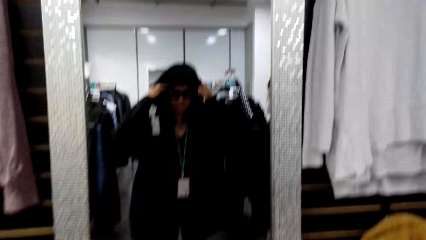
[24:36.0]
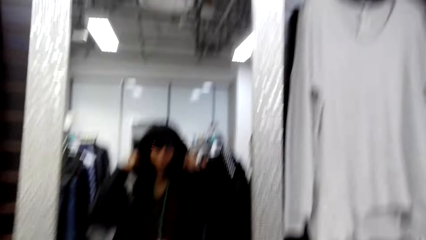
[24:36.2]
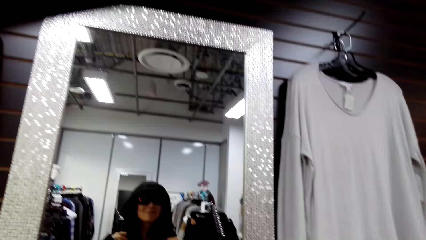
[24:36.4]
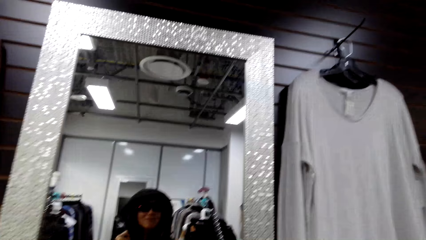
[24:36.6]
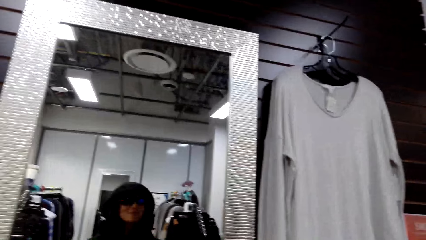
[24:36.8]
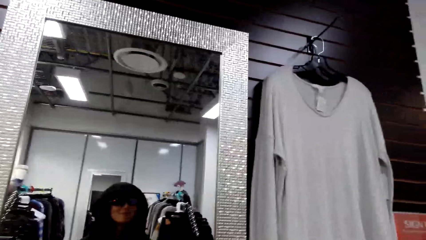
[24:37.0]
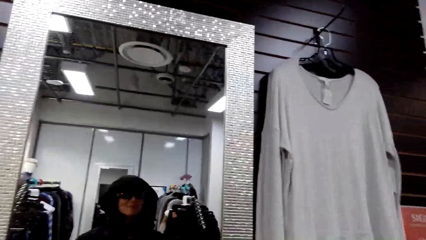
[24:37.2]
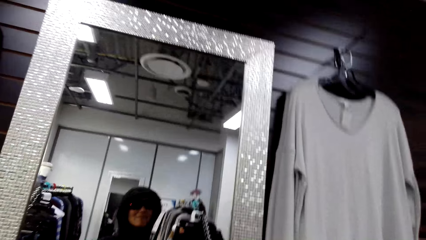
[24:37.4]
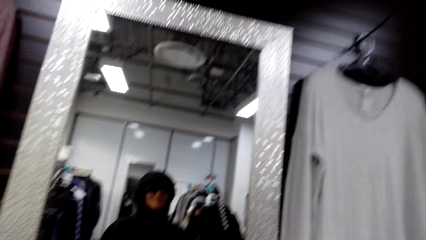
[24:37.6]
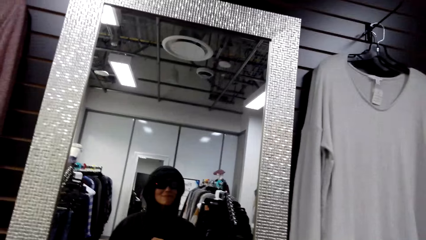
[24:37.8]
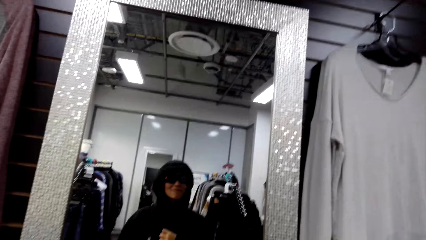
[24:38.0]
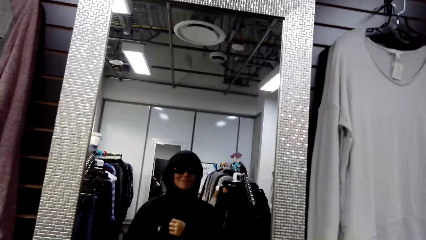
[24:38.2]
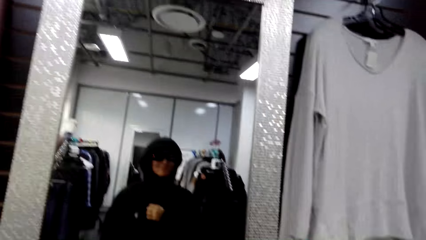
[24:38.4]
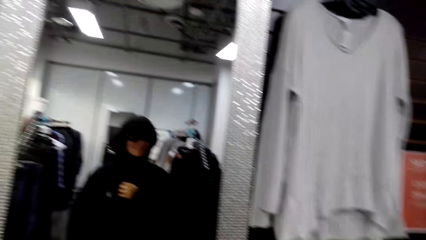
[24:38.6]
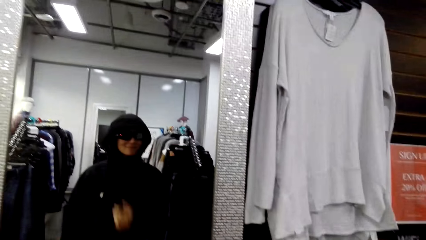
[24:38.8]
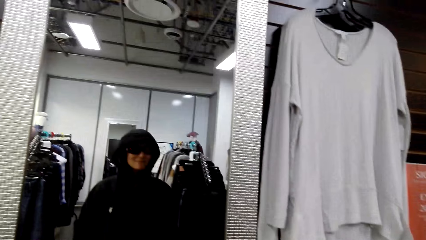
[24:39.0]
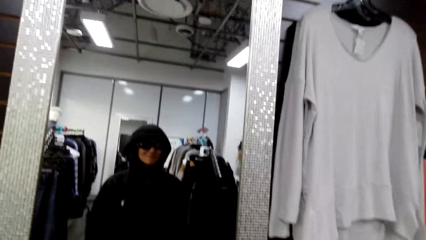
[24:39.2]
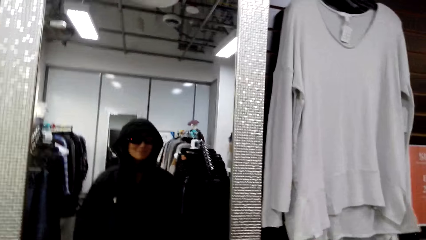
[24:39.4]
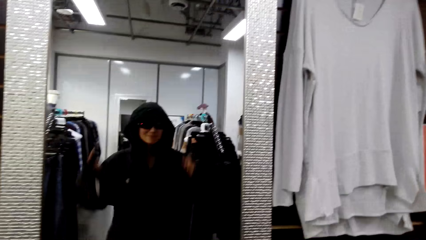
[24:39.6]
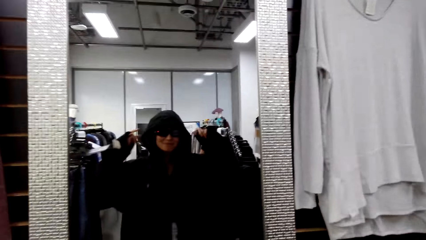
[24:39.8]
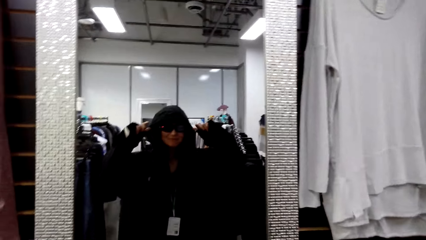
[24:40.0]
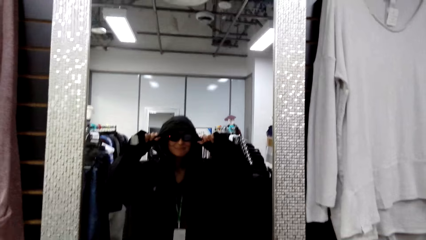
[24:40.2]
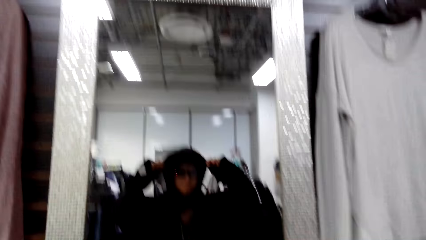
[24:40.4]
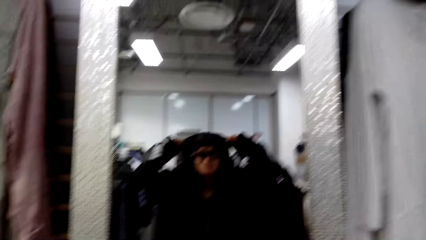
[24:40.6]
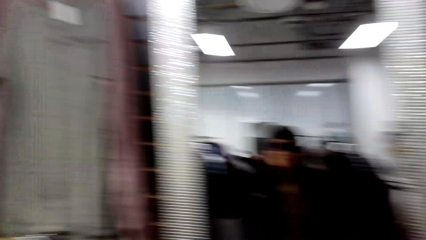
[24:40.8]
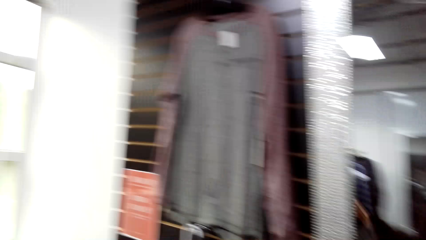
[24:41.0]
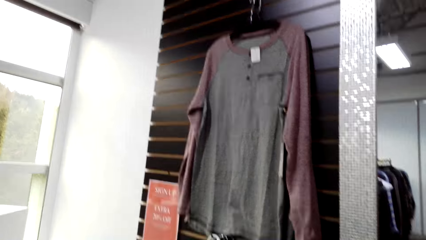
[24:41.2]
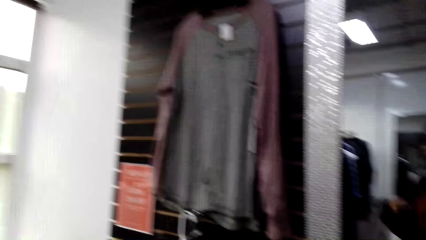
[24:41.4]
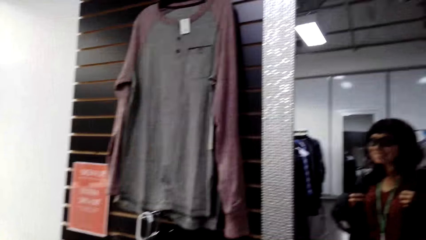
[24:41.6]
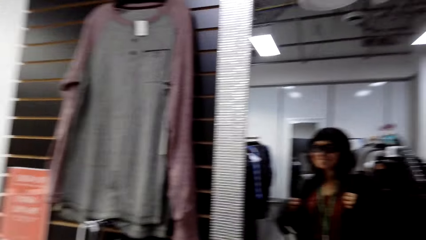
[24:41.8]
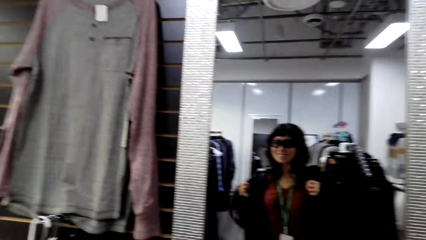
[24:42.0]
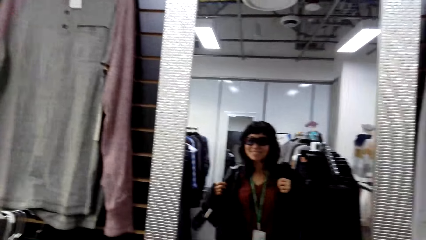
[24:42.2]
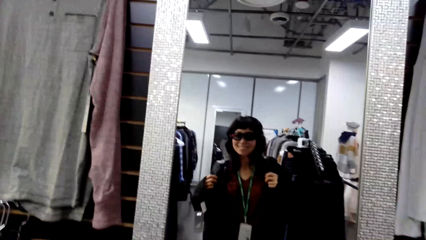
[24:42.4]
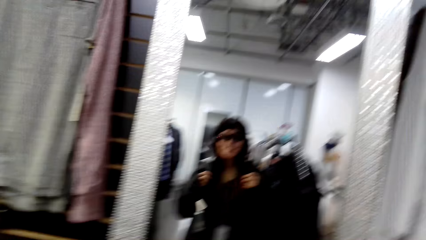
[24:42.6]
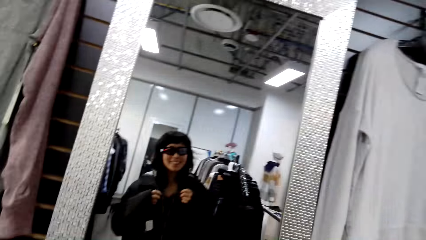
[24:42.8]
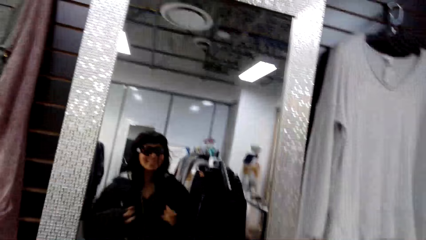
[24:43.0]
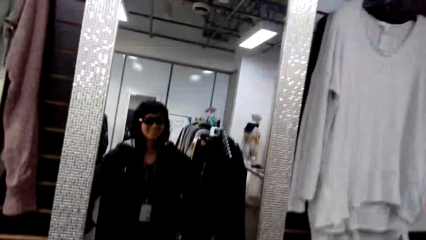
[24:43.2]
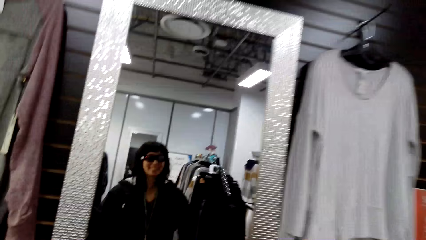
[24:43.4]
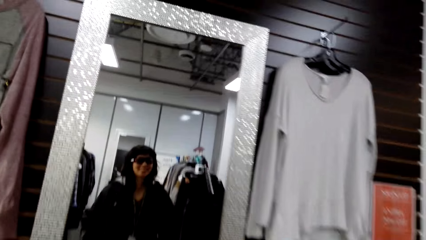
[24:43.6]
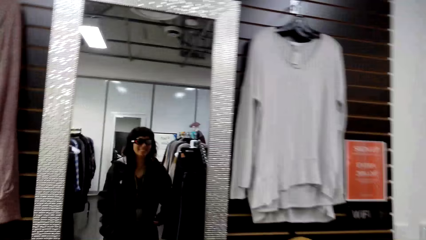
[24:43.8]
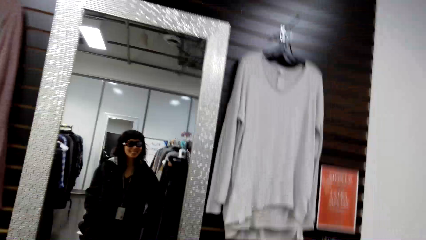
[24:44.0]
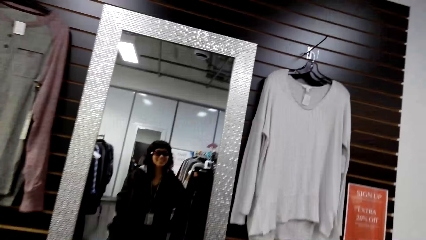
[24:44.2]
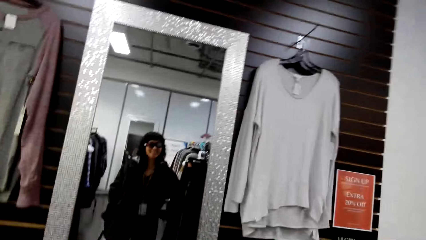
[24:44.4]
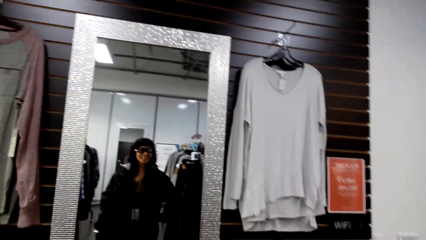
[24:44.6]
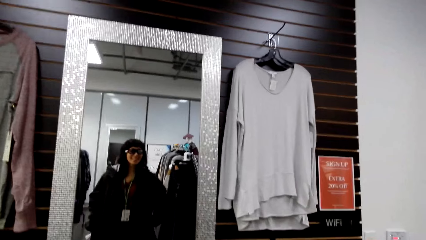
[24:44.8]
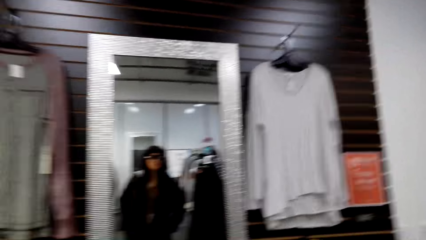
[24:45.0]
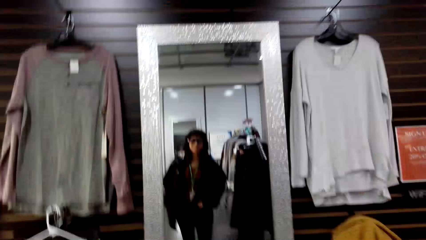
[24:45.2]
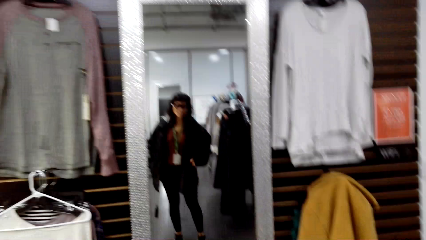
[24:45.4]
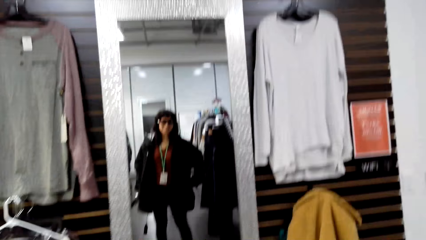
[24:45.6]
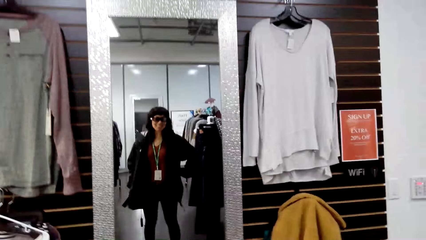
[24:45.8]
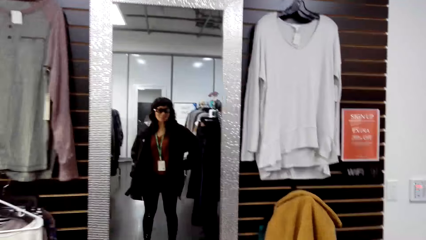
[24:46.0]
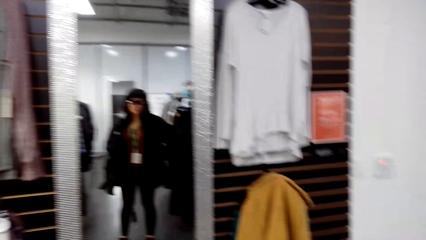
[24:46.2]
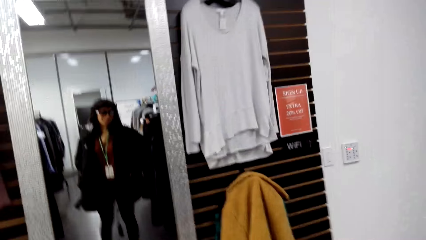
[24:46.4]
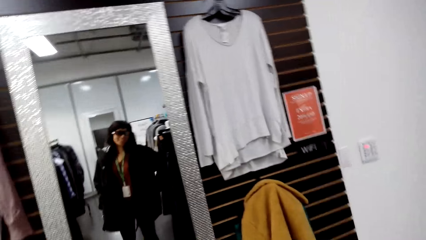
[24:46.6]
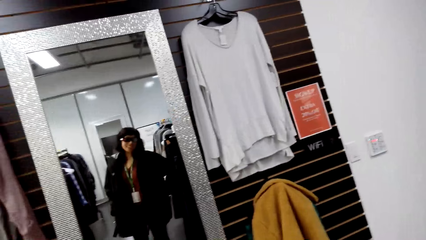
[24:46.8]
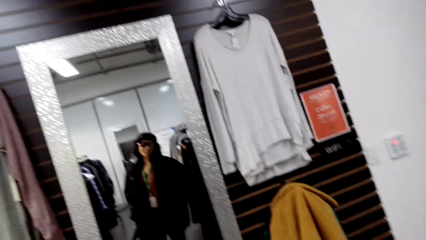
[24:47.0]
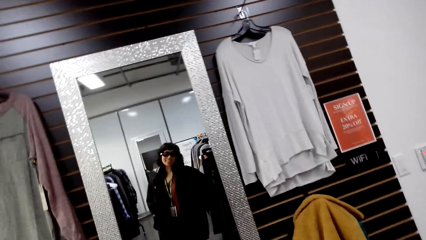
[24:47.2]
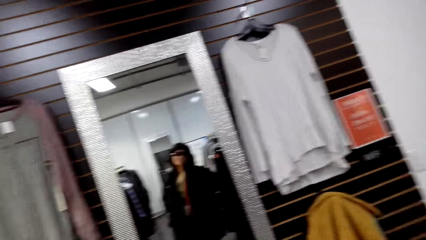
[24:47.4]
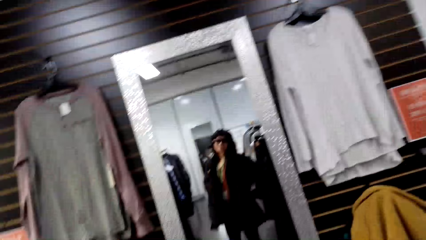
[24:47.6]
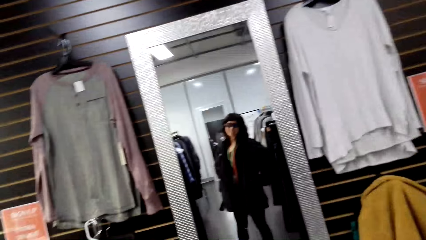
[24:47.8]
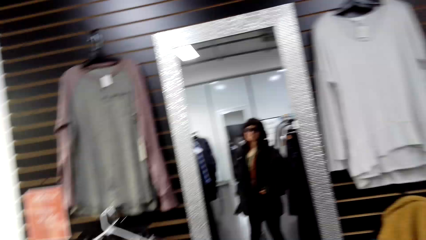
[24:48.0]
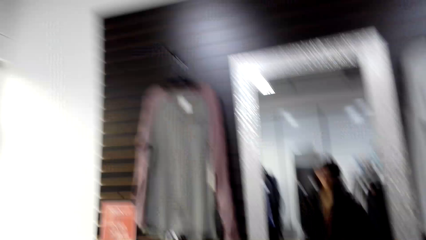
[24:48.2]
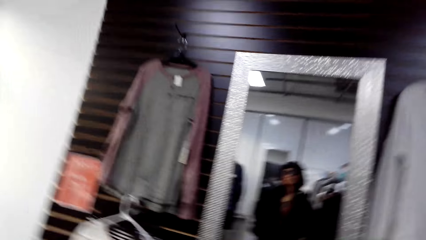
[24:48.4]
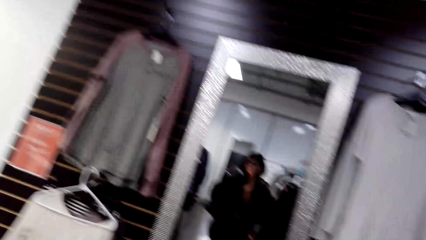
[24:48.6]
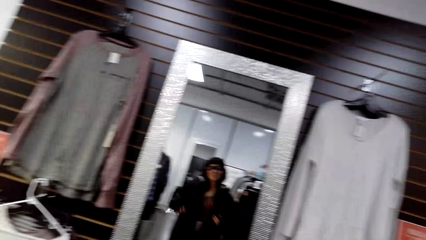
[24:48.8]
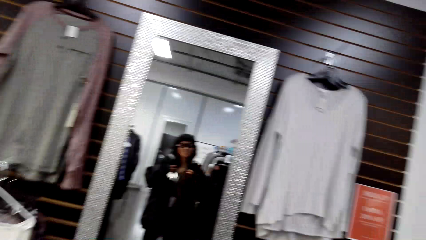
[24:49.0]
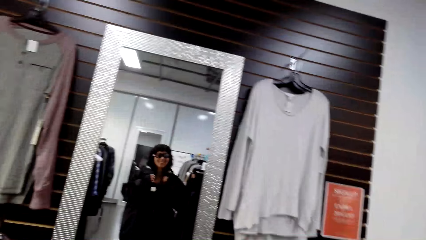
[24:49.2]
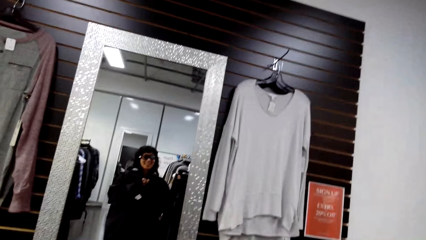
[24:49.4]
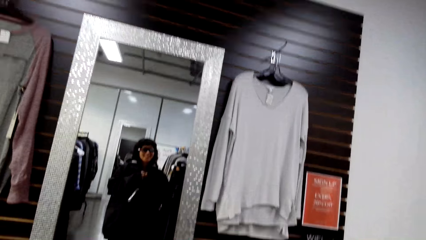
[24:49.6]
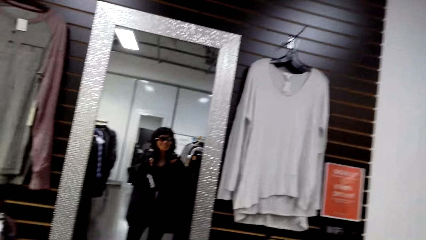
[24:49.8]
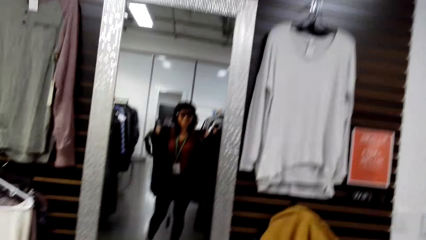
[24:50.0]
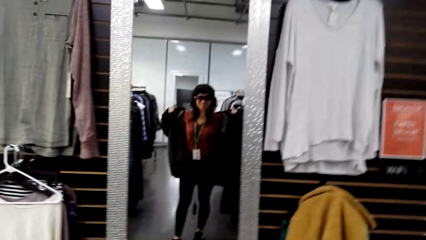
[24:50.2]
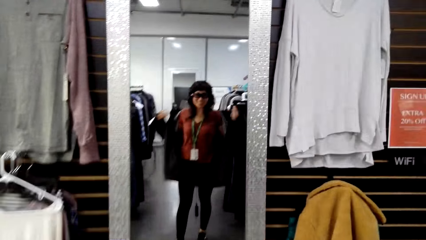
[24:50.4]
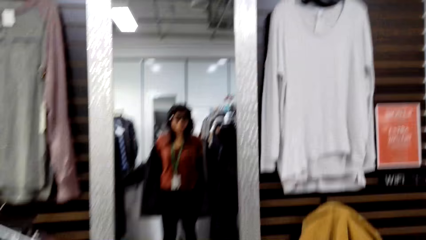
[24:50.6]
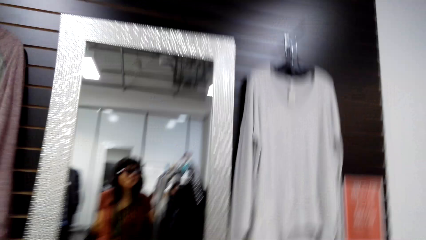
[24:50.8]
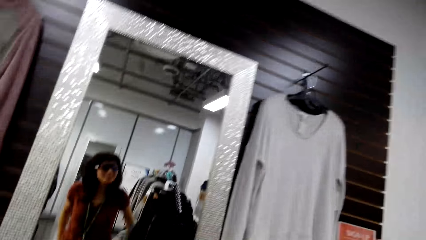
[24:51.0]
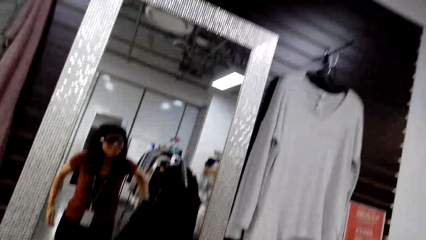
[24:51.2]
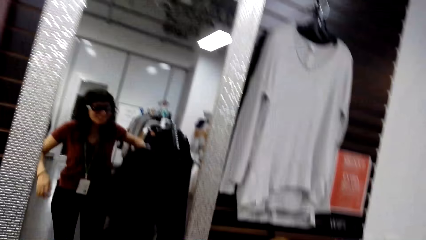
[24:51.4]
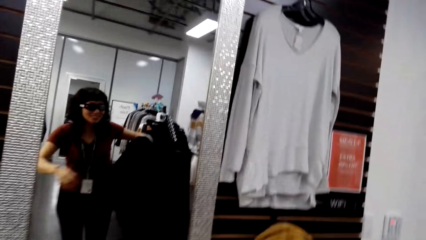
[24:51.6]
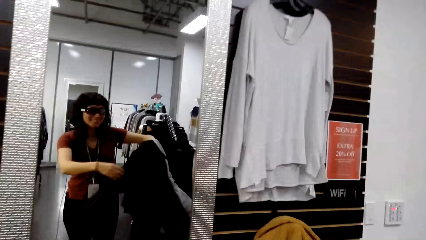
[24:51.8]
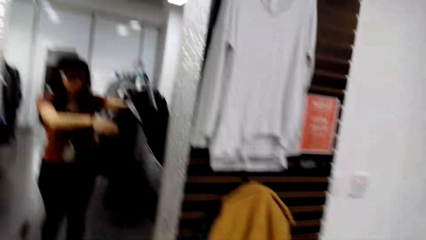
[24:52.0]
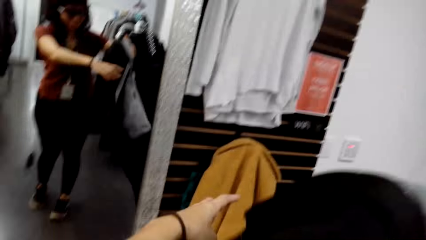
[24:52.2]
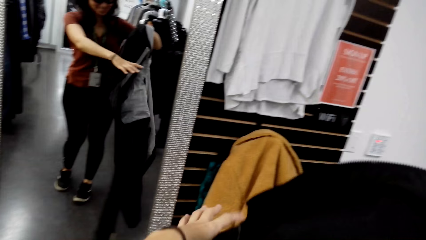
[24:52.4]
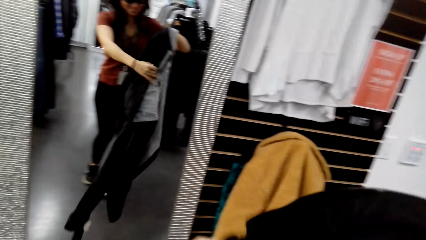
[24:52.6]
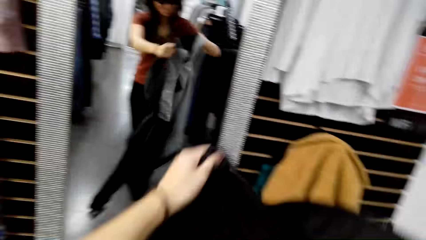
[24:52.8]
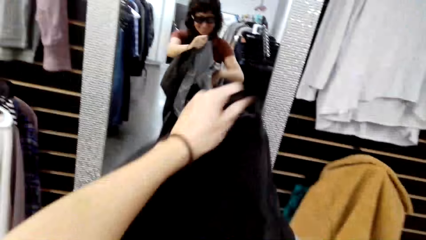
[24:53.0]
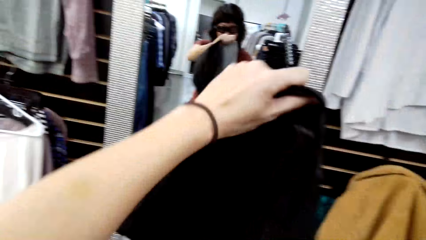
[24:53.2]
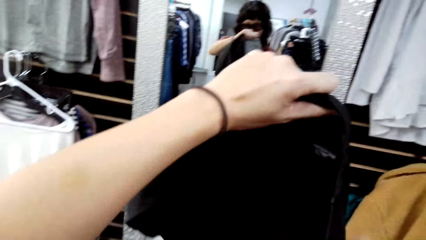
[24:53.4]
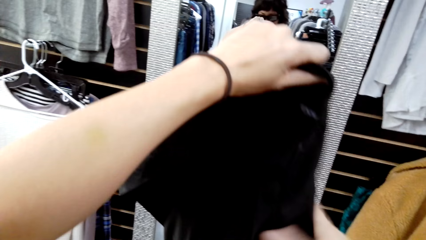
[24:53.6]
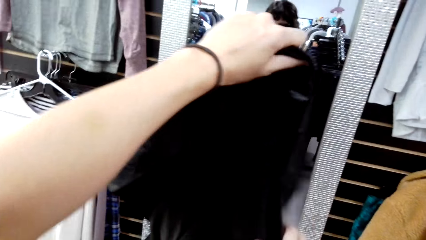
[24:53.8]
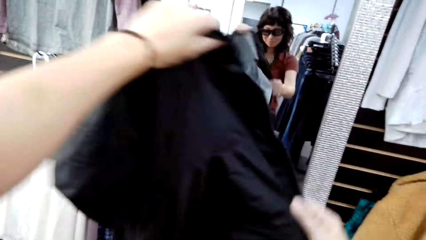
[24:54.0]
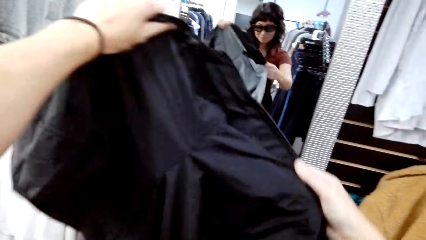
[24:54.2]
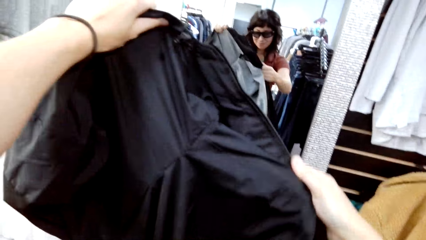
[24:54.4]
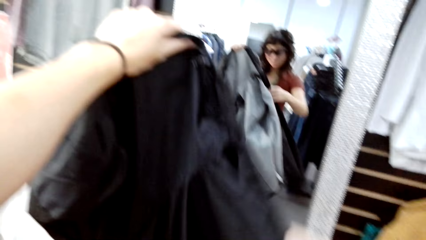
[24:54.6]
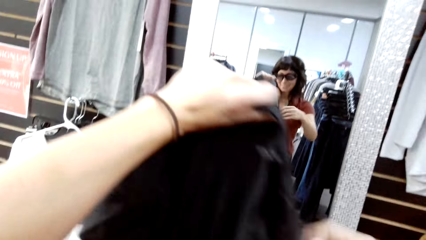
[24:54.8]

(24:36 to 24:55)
The camera wearer adjusts a cloth. They turn around. They adjust the cloth. They turn around. They adjust the cloth. They turn around. They adjust the cloth. They turn around. They adjust the cloth. They remove a sweater. They hold the cloth.
